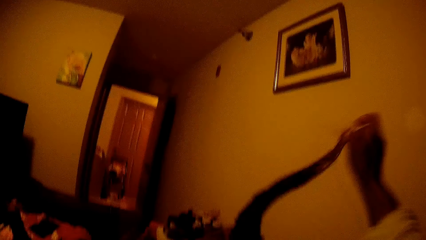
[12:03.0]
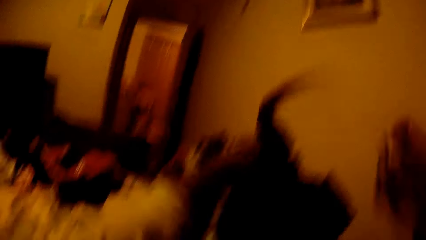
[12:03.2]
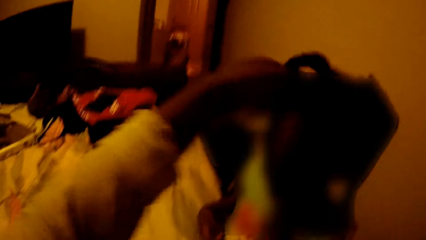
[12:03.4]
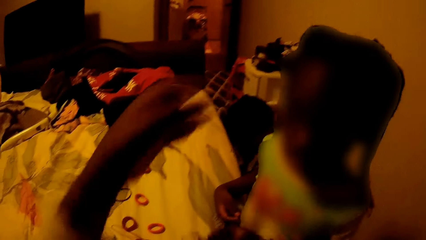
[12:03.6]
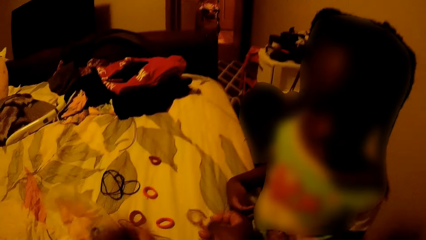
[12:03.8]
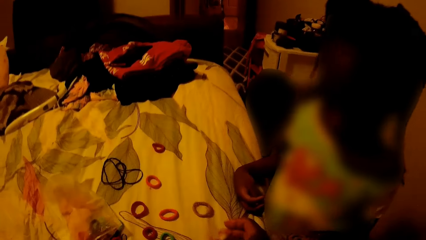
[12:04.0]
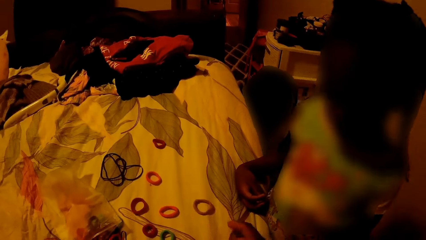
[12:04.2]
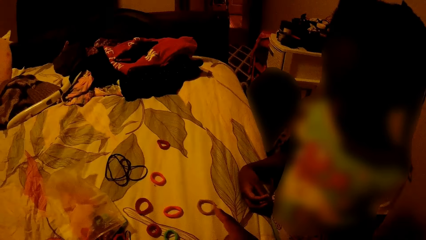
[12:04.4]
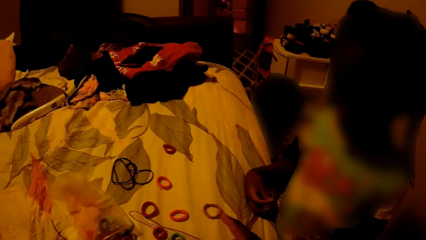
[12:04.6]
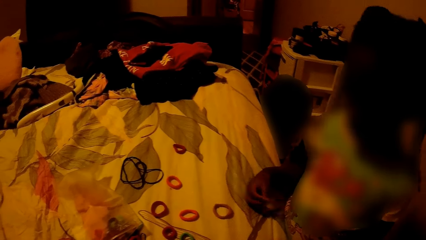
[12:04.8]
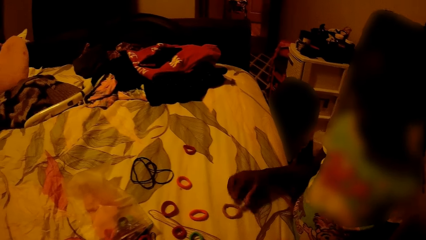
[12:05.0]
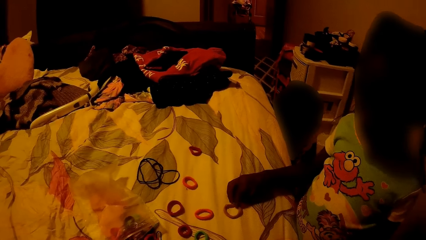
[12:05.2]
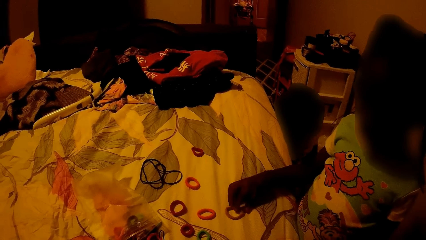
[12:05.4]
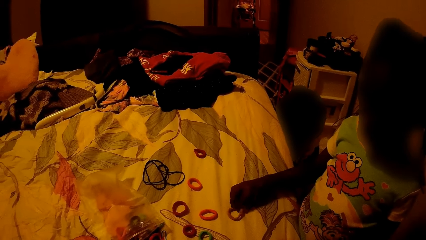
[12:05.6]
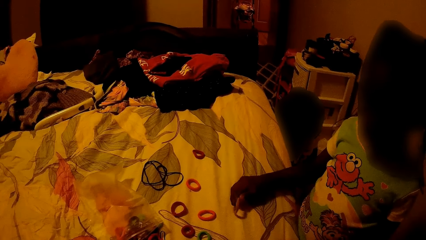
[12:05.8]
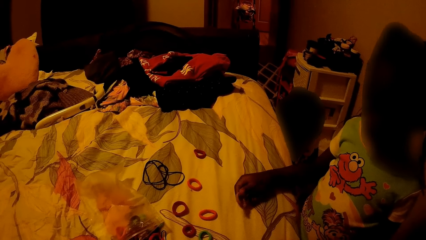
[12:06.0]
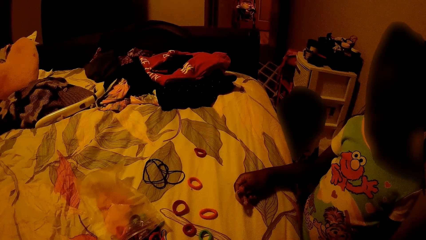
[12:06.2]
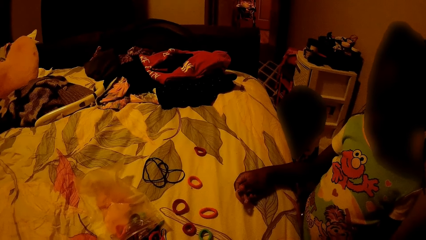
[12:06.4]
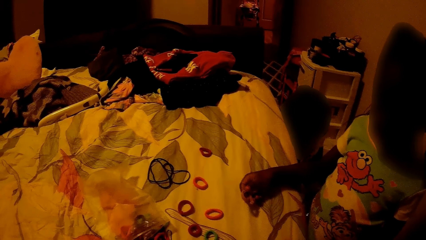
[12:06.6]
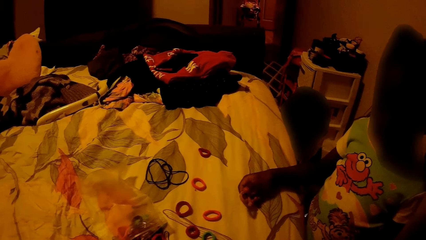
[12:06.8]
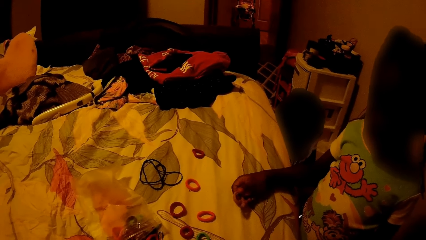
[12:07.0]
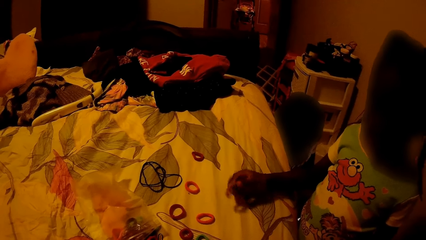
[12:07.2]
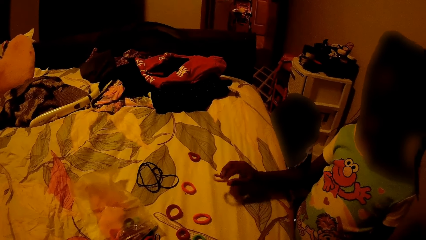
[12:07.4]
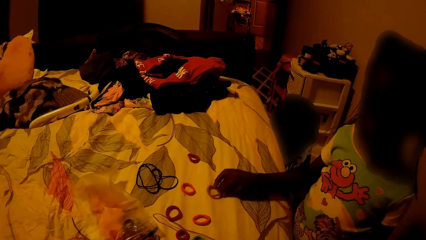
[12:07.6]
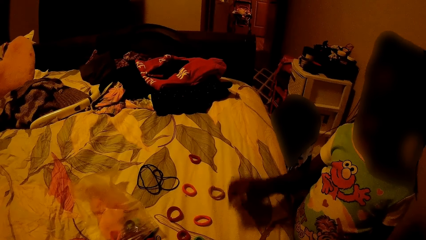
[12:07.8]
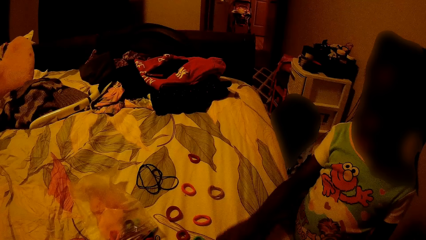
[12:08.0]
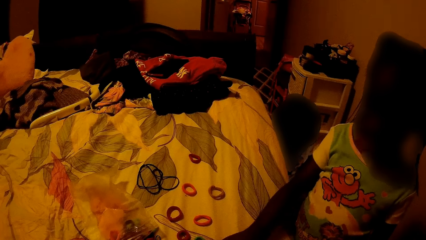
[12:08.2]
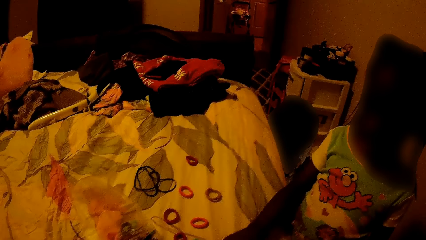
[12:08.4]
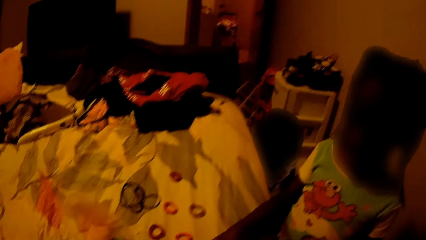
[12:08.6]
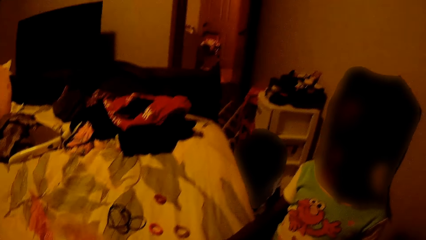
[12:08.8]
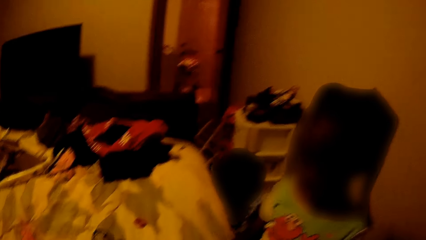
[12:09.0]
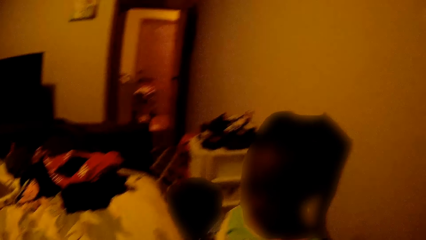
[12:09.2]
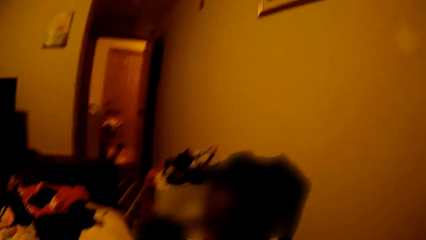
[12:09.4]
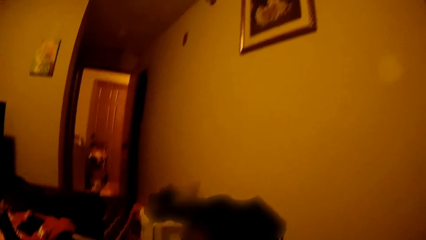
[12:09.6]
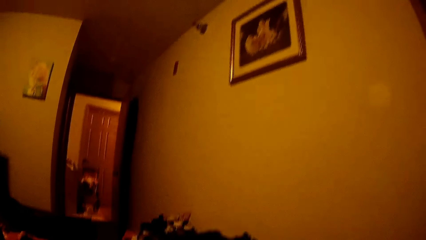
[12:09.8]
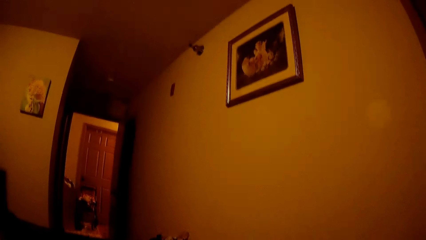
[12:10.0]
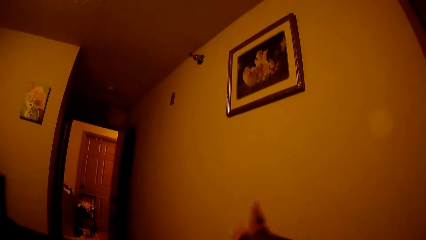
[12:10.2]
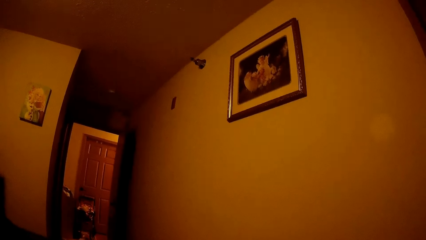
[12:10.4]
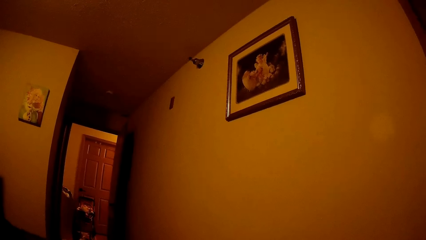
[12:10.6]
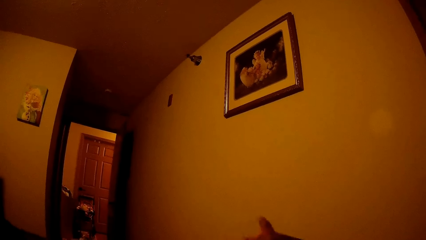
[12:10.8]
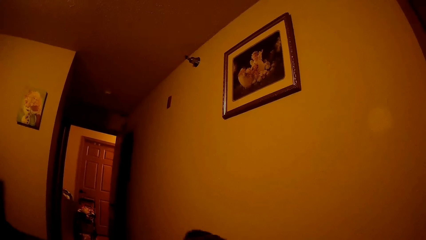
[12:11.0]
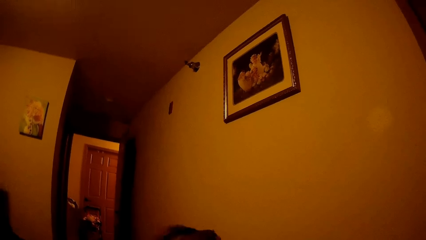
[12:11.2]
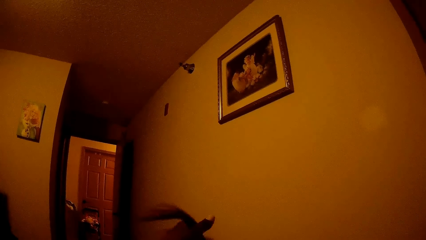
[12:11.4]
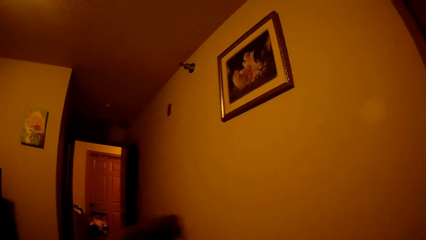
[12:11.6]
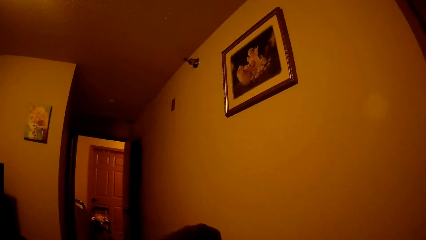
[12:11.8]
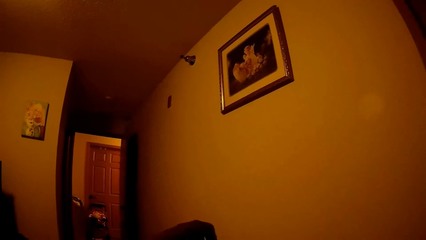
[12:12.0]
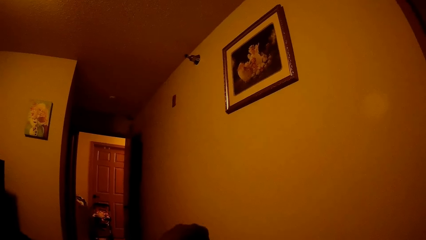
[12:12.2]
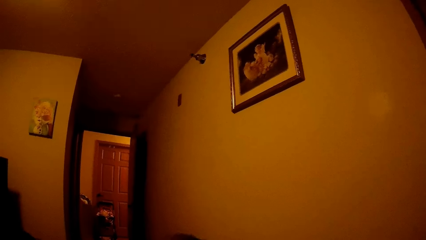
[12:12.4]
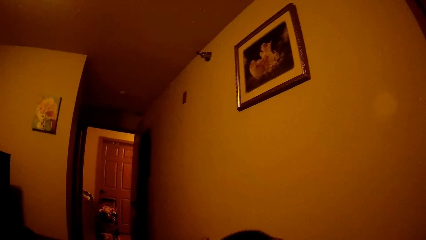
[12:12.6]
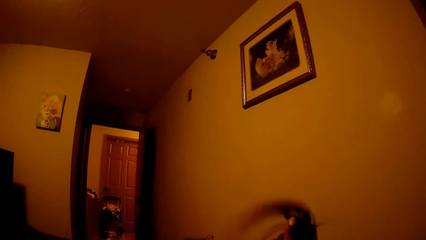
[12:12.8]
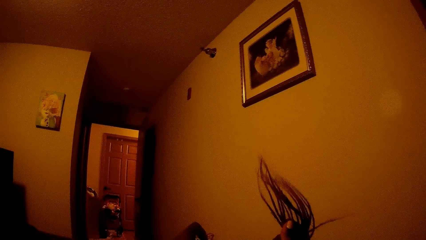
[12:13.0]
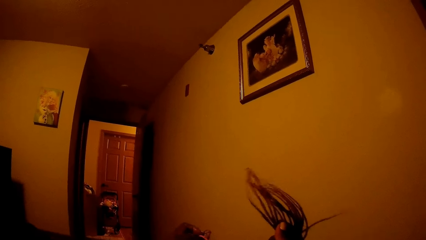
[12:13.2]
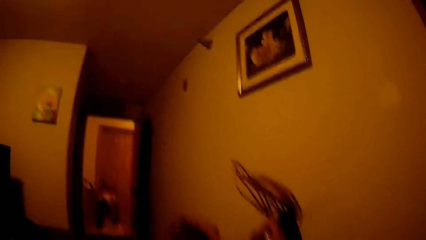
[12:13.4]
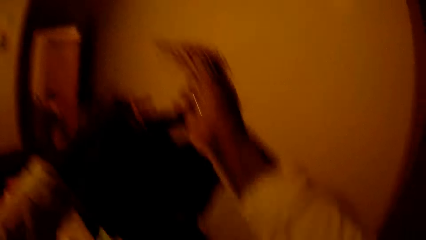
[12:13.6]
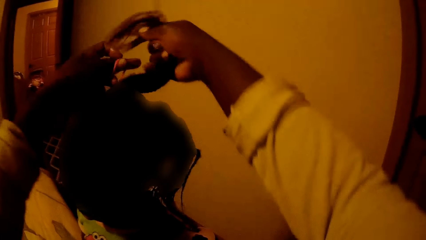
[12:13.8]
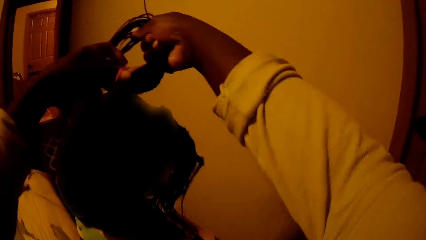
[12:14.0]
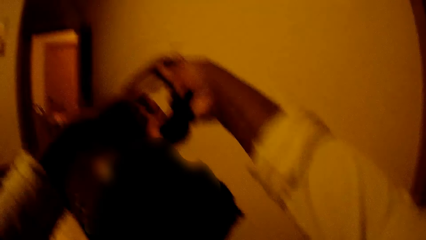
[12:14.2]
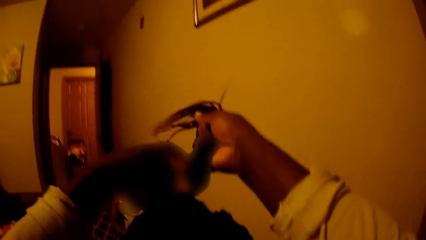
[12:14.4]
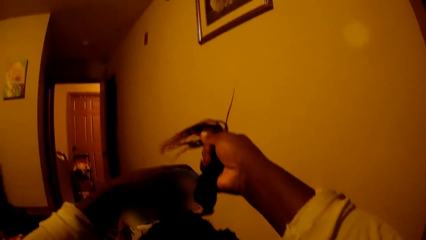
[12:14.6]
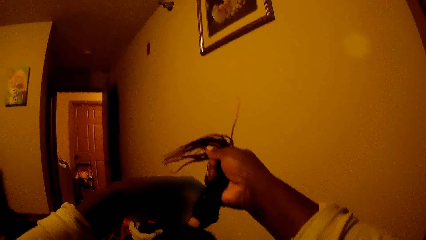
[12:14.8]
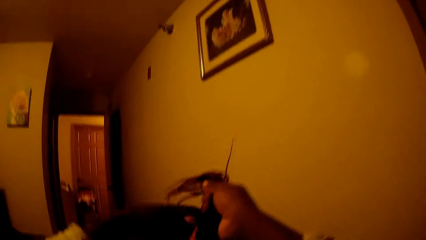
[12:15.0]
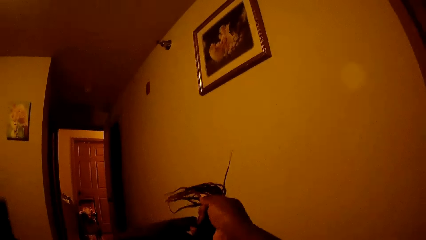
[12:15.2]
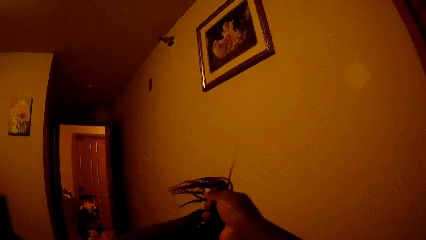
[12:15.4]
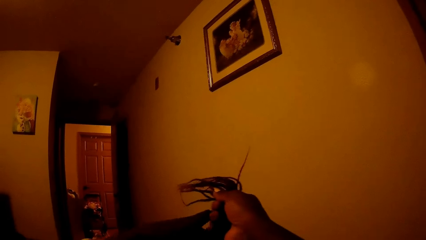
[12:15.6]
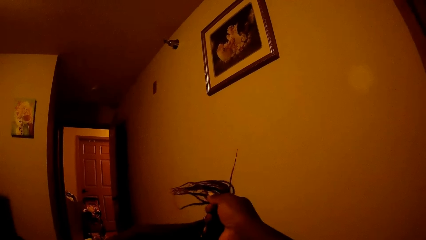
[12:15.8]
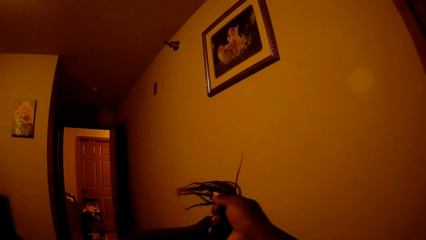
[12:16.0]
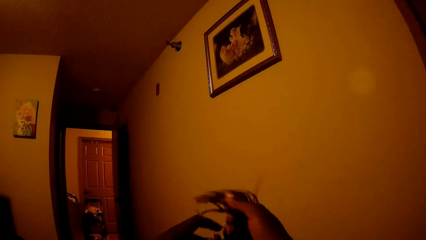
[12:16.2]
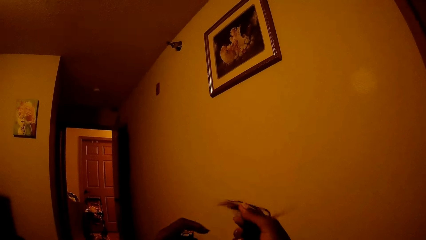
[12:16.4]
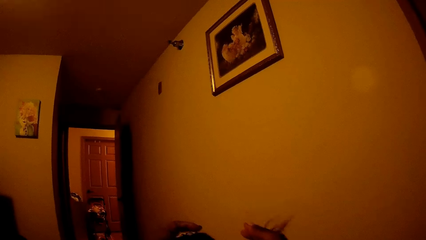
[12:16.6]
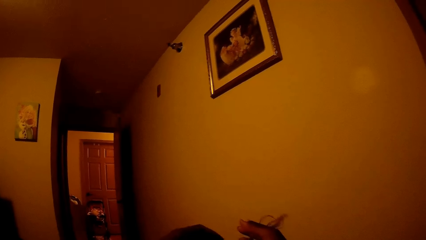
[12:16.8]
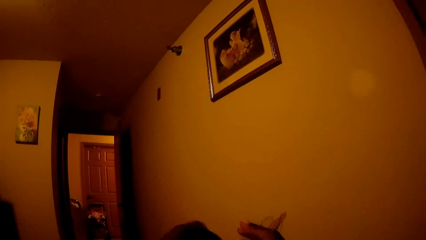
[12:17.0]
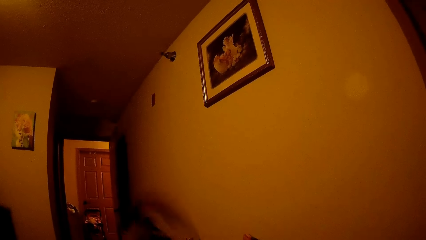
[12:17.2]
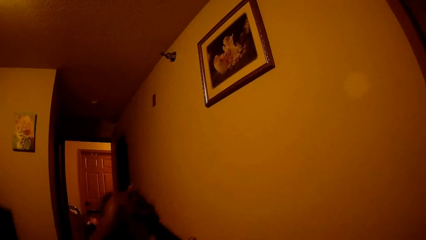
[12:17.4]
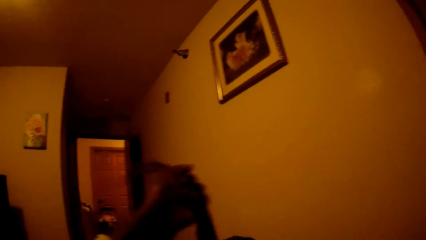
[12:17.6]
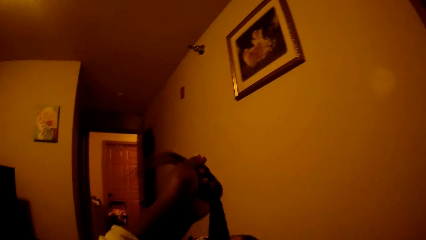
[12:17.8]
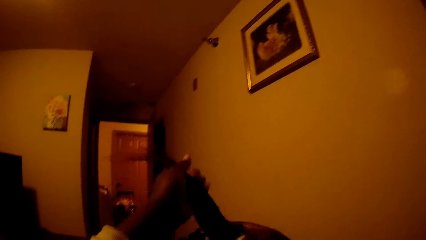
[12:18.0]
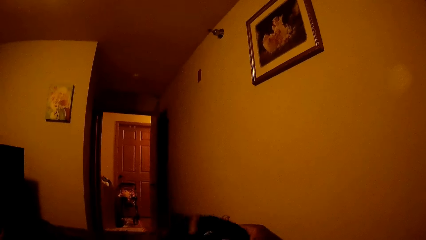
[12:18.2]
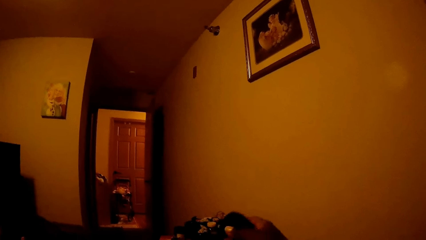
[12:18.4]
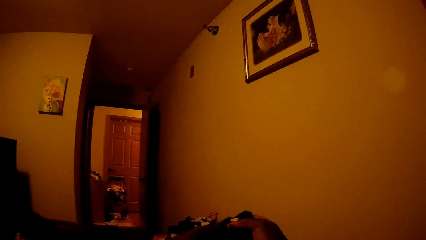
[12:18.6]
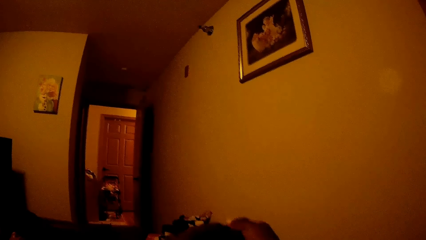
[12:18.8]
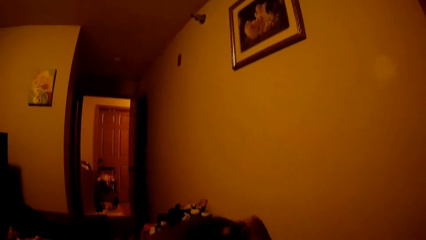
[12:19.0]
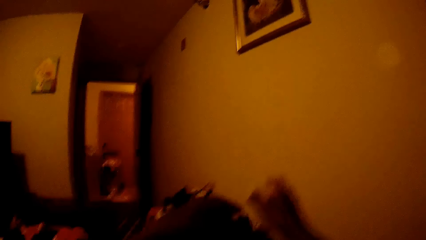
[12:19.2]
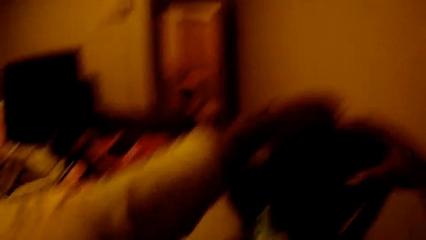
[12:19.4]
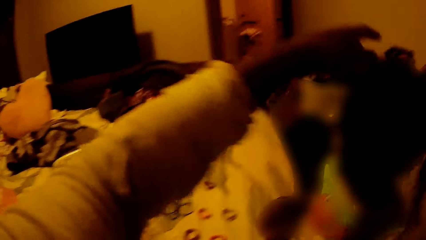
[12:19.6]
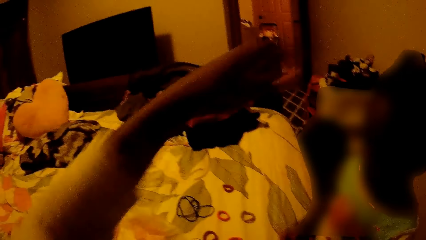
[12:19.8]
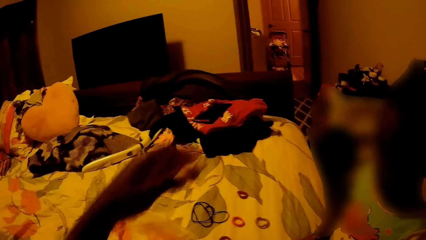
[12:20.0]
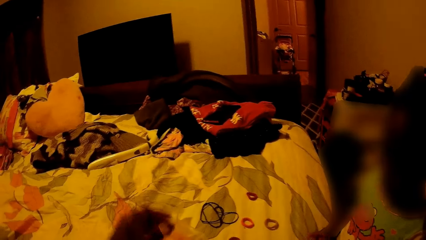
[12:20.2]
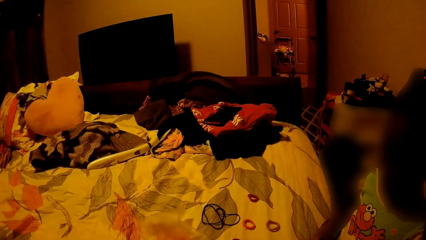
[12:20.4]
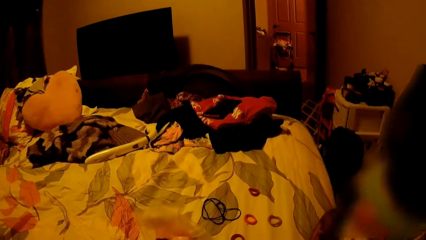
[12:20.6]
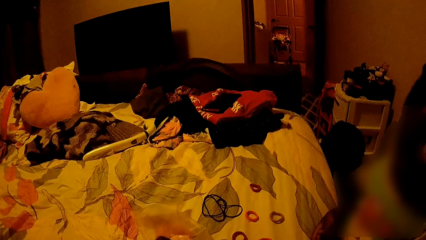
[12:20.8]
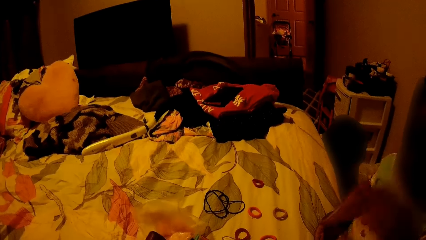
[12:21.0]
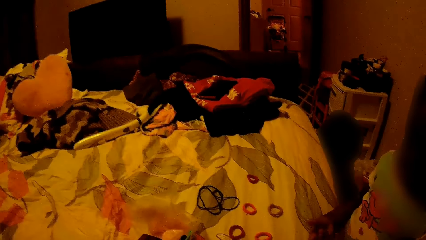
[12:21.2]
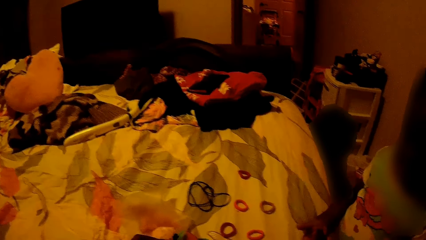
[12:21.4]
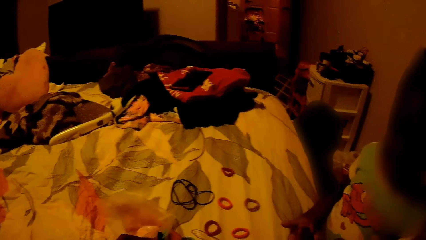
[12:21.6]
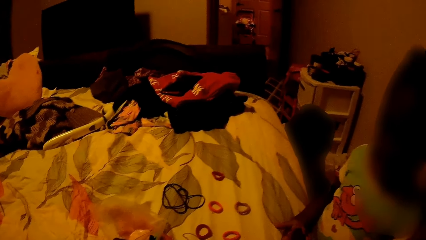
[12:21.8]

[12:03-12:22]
The camera wearer drops the hair band on the bed with her right hand. The child picks a hair band from the bed with her right hand and drops the hair band on the bed with her right hand. The camera wearer looks around. She styles the child's hair with a hair band in her hands.
